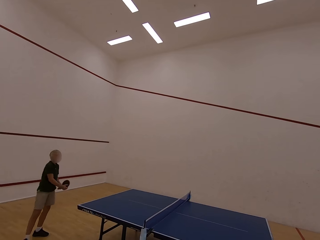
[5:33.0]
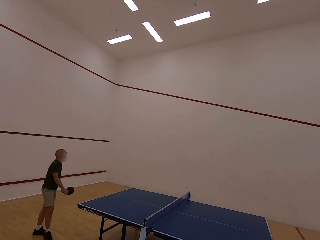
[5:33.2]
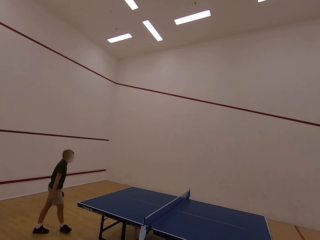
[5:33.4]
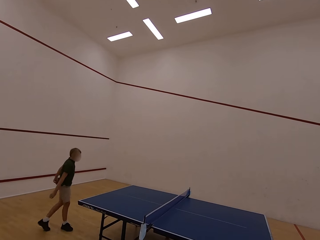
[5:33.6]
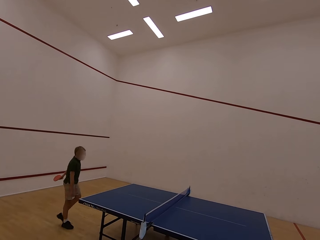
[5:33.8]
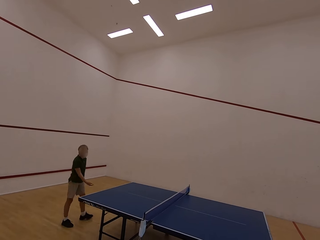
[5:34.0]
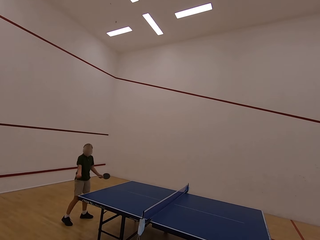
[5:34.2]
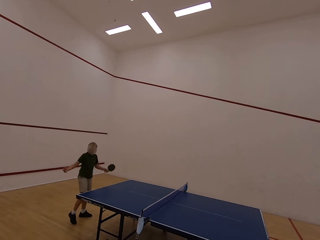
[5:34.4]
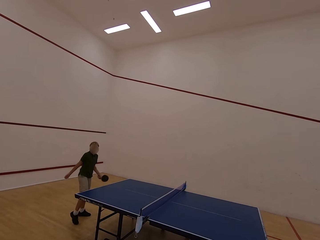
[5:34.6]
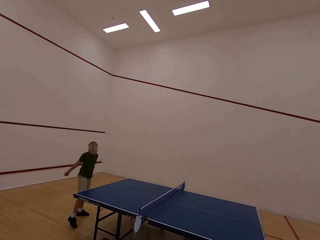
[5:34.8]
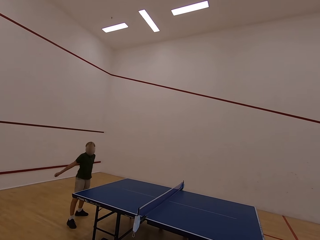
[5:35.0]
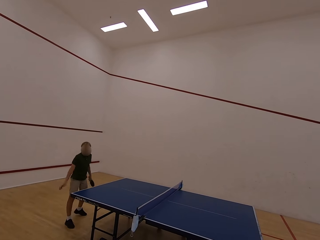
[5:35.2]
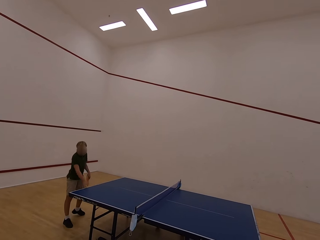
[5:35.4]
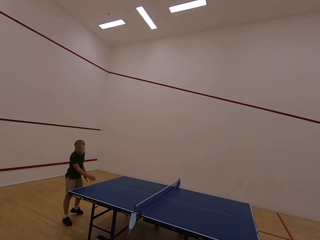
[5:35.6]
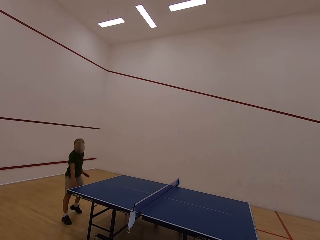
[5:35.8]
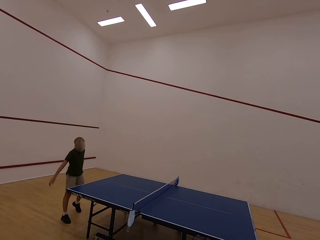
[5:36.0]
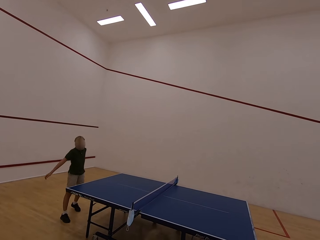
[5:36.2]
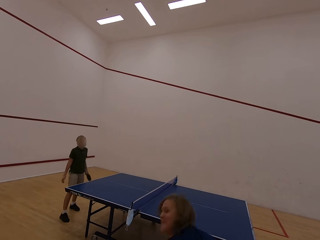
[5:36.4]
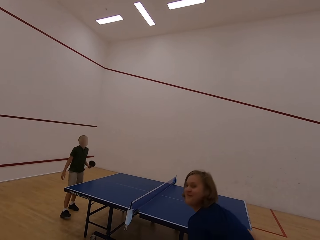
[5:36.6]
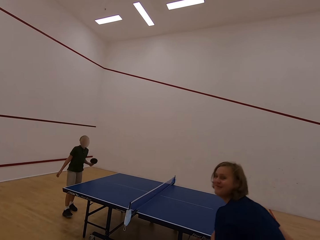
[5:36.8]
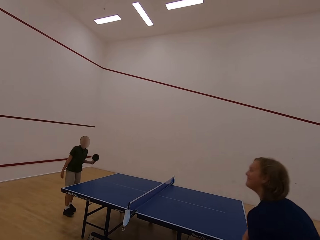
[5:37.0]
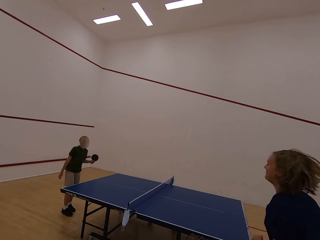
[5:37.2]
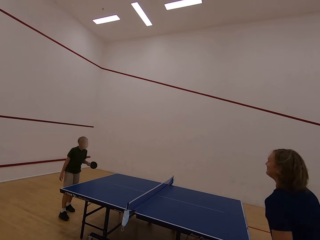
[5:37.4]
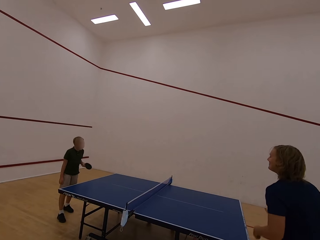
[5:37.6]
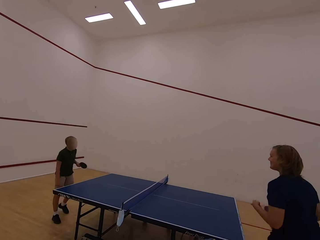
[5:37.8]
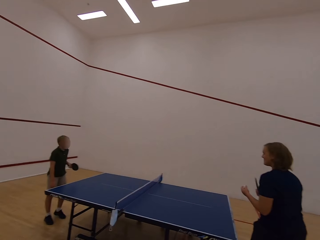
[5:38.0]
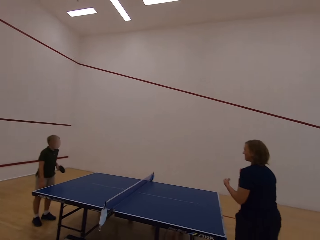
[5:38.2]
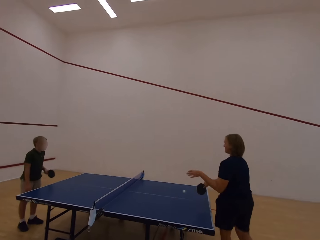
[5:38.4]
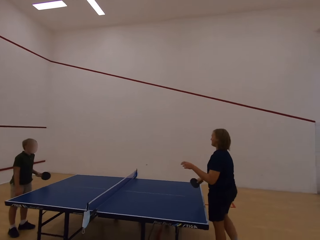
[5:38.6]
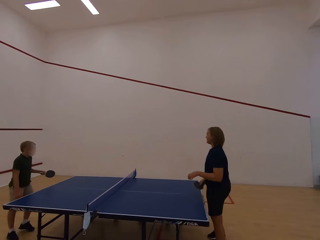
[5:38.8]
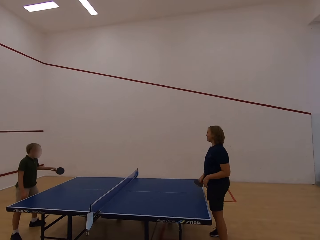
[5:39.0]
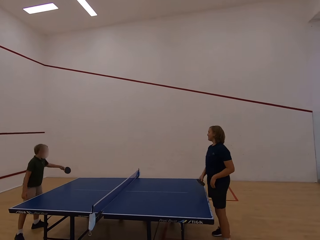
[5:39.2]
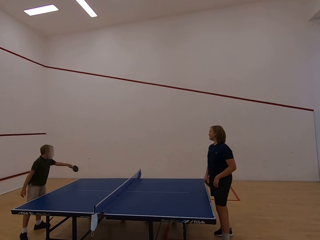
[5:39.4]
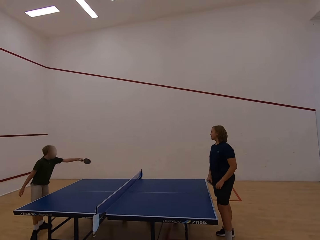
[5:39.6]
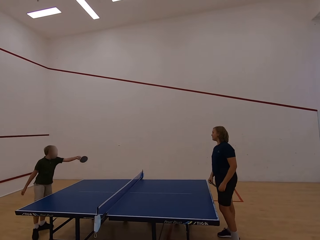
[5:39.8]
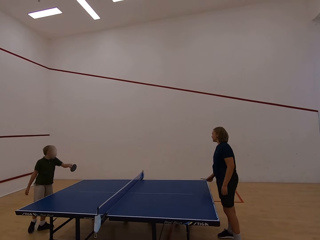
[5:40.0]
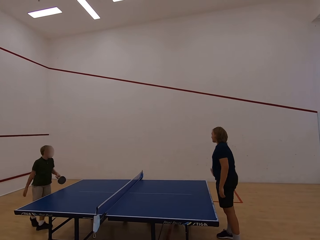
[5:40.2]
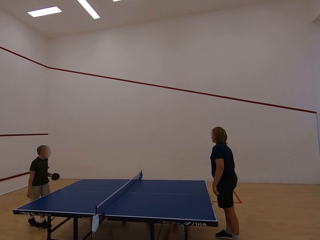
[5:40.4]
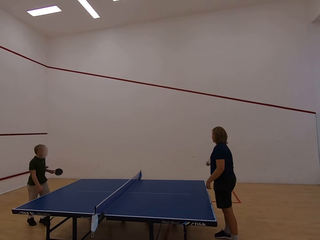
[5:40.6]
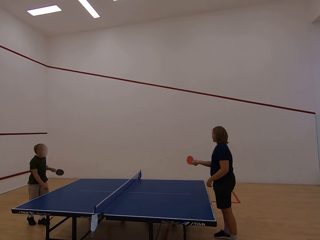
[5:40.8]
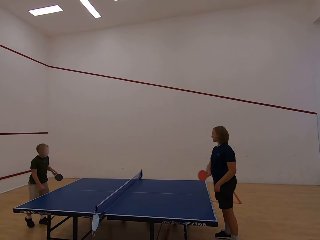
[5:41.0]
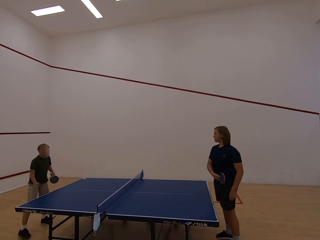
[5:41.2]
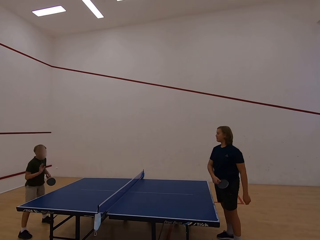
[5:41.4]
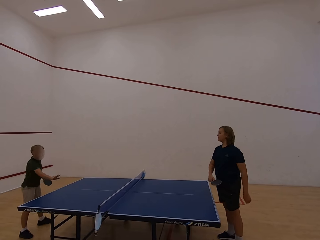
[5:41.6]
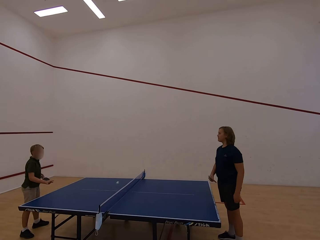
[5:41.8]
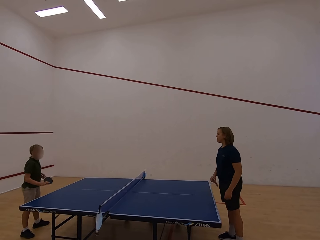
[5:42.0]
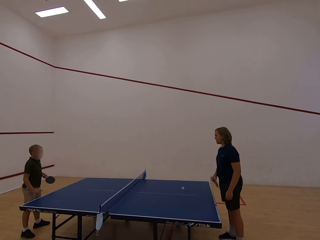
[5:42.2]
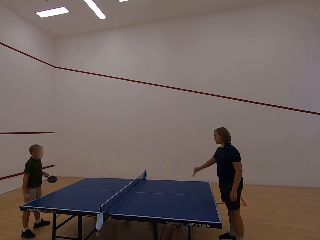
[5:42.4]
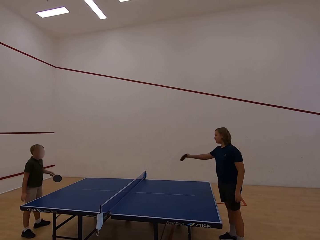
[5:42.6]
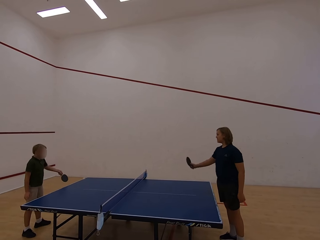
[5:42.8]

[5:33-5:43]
A lady picks the ball. A man walks in the room. The man swings both hands. The lady stands up. The lady walks in the room. The lady plays table tennis. The man plays table tennis with the lady.

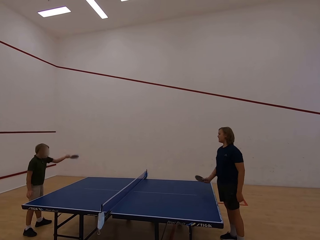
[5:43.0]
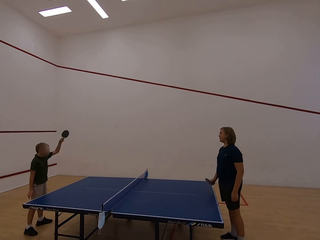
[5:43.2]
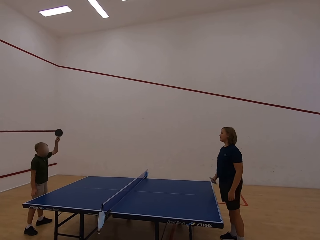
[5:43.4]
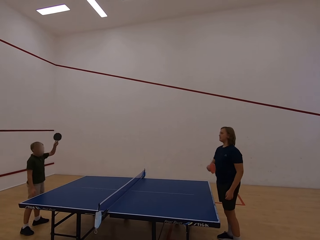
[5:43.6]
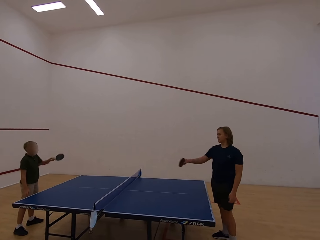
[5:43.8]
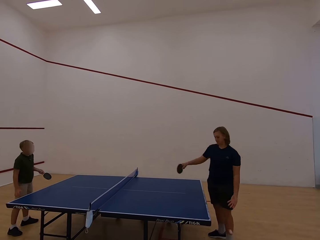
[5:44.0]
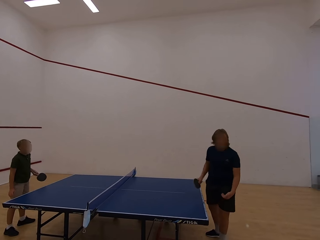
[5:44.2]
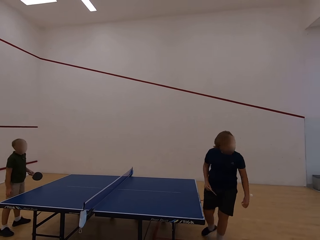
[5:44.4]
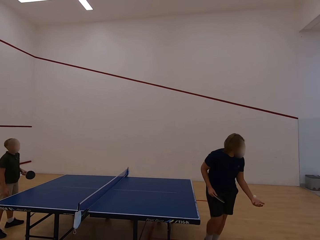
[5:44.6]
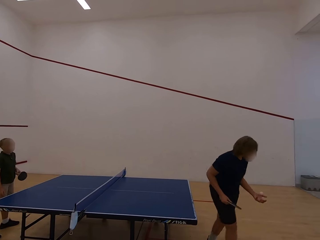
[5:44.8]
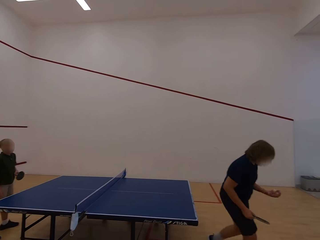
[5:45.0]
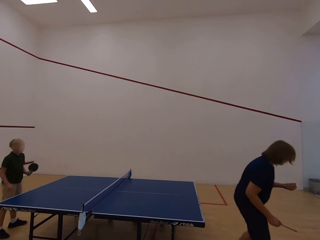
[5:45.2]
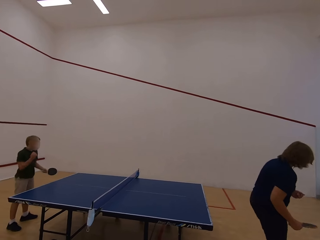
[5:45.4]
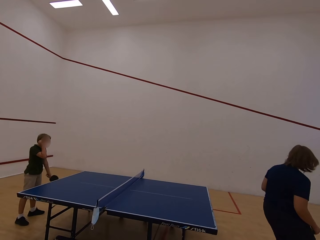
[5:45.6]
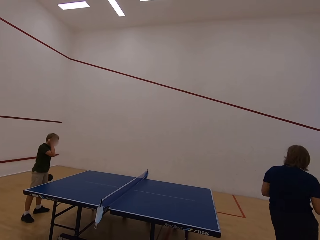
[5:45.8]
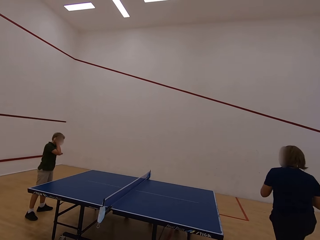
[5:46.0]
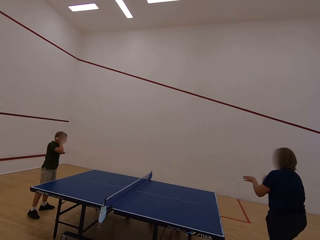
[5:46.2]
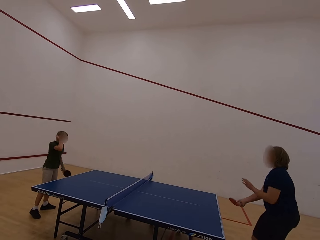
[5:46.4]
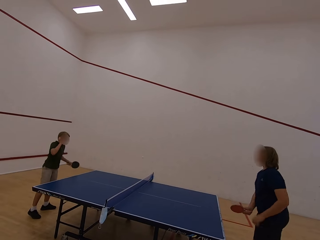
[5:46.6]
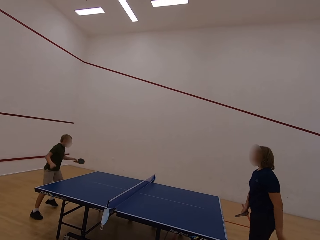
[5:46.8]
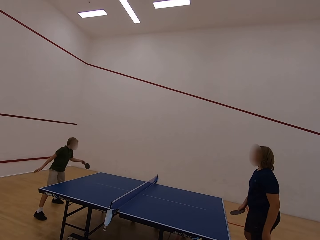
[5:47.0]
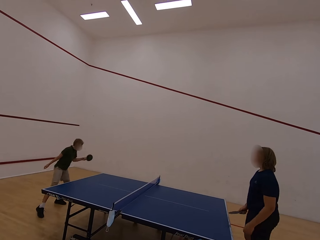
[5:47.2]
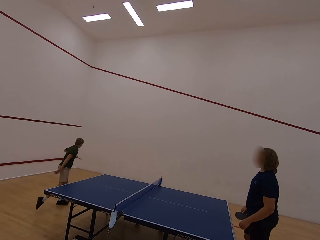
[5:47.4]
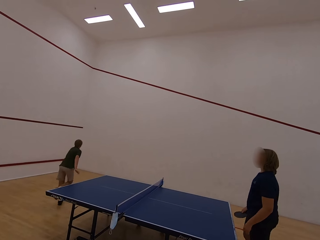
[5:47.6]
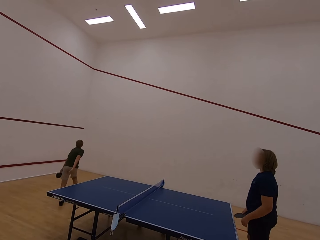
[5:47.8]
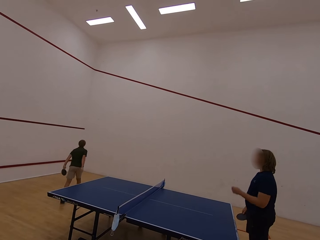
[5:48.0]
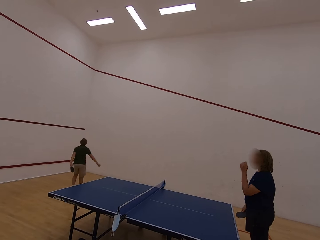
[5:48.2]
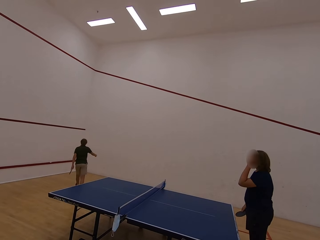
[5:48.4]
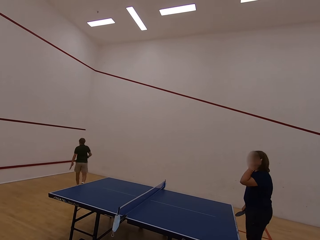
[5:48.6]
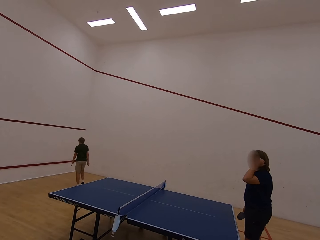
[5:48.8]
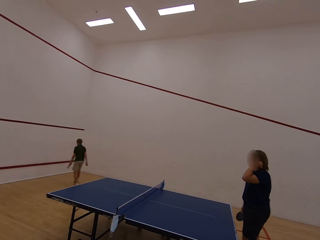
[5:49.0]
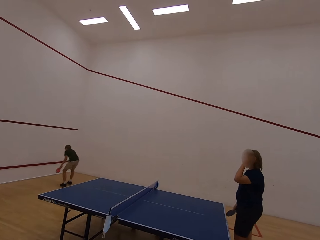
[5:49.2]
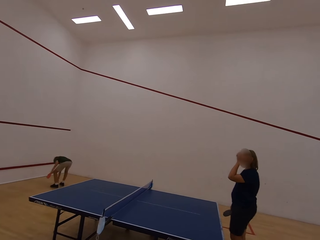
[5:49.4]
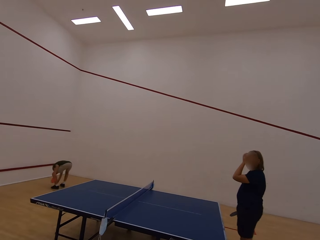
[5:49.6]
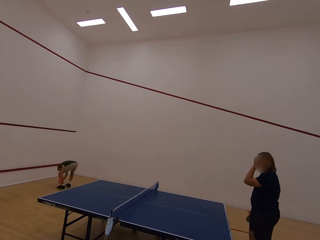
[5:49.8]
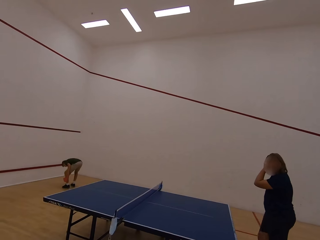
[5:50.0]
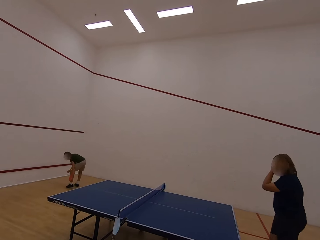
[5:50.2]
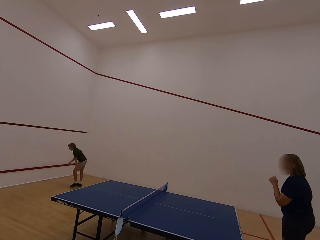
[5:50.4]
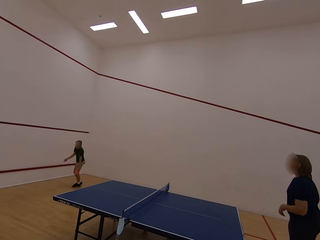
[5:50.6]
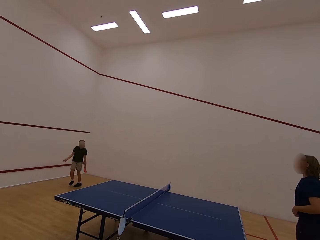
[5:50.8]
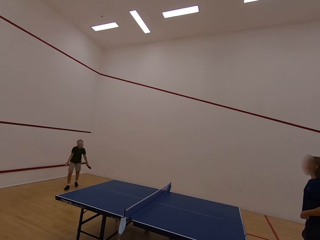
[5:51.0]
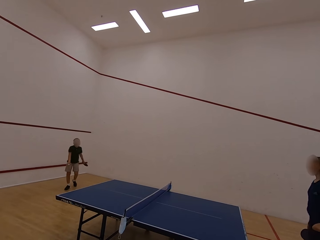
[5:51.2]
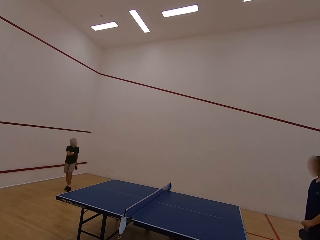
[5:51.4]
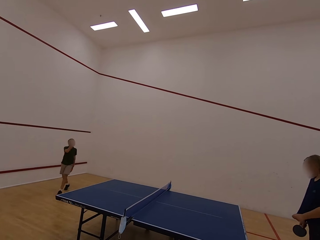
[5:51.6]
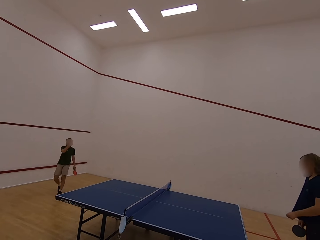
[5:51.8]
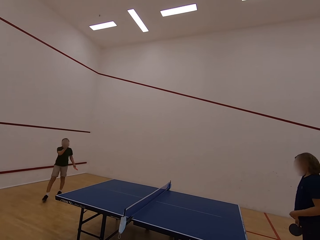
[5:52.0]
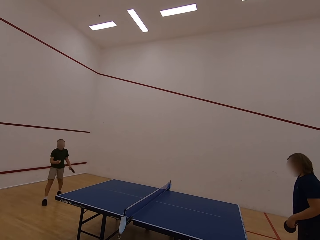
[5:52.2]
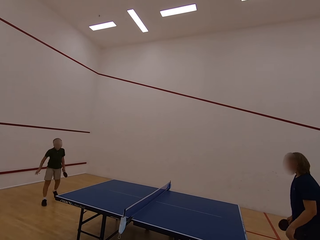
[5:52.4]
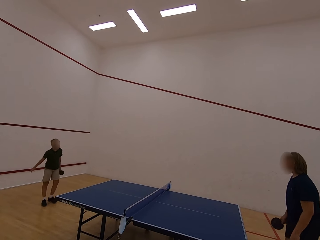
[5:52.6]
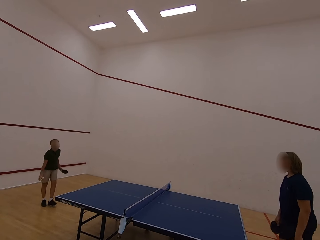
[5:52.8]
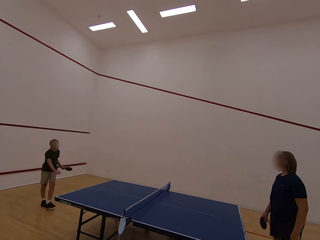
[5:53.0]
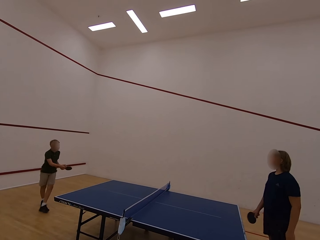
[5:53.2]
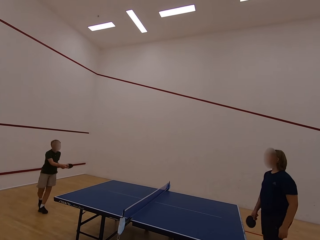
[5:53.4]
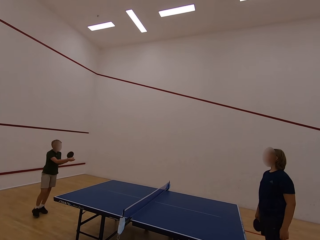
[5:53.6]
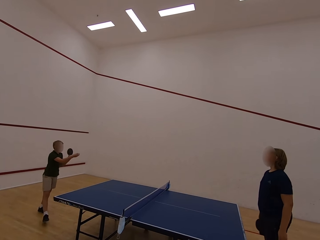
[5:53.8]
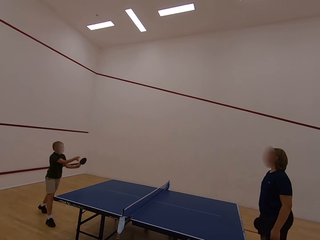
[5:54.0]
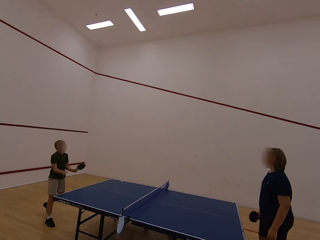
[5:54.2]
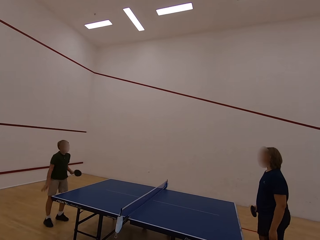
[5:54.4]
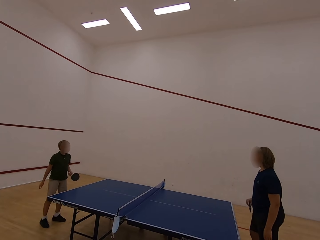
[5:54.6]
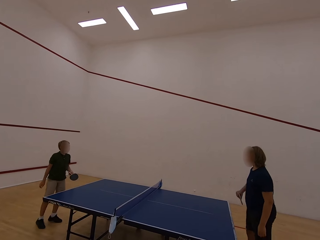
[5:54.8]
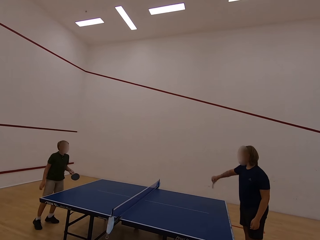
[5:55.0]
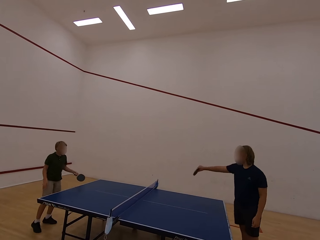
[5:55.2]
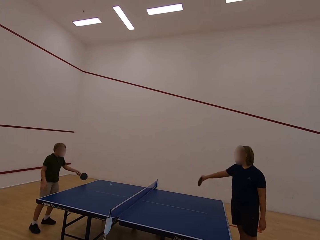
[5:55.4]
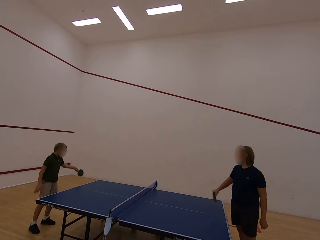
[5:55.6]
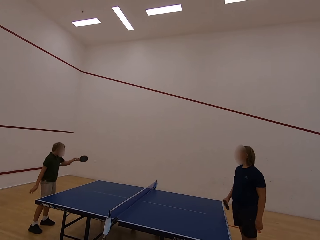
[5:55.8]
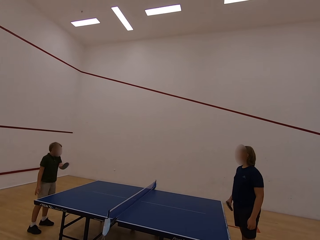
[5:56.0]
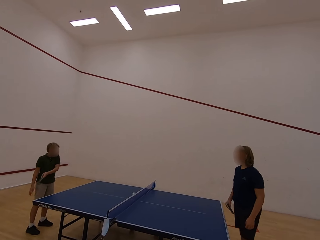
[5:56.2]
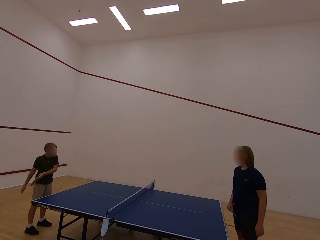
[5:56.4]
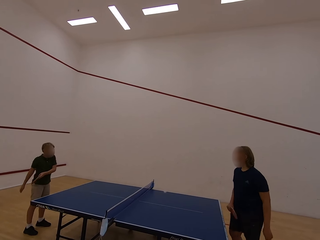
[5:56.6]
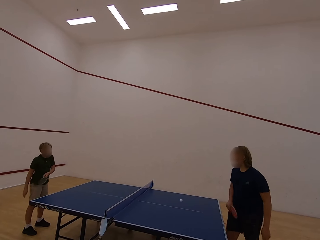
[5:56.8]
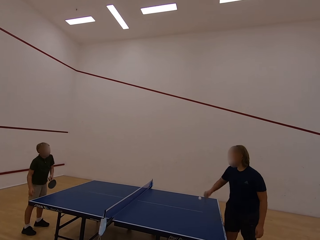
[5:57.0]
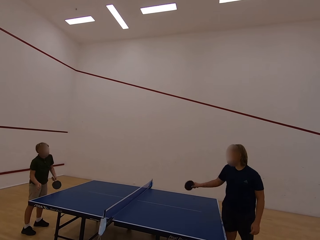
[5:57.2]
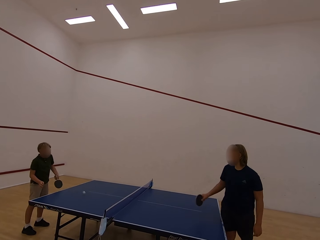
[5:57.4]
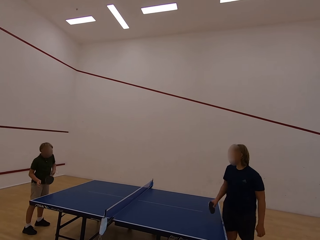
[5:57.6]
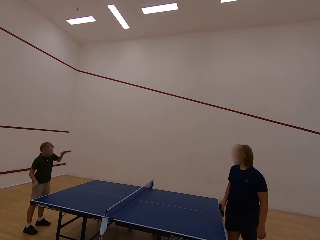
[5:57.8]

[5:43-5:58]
The lady catches the ball with the left hand. The man touches the ear with the right hand. The lady plays table tennis. The man plays table tennis with the lady and follows the ball. The lady touches the head with the left hand. The man walks in the room and picks the ball with the right hand. The man walks in the room and moves towards the table. The man plays table tennis with the lady. The lady plays table tennis.
